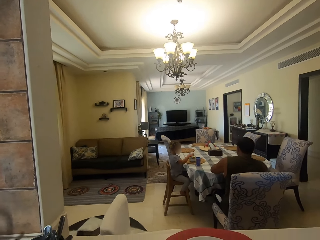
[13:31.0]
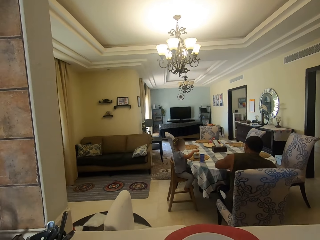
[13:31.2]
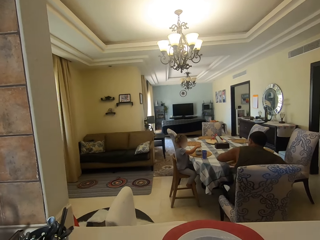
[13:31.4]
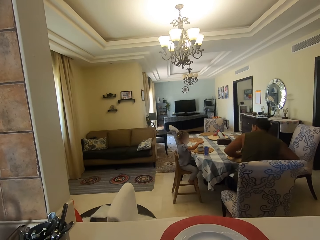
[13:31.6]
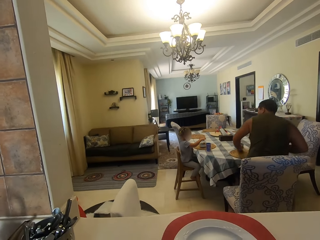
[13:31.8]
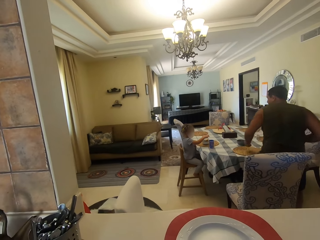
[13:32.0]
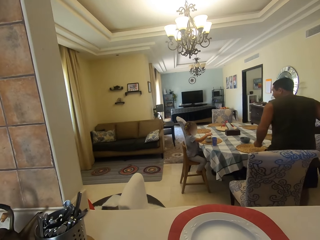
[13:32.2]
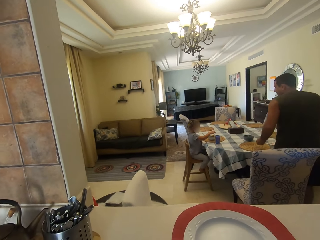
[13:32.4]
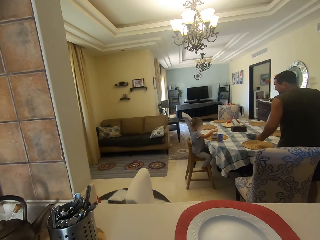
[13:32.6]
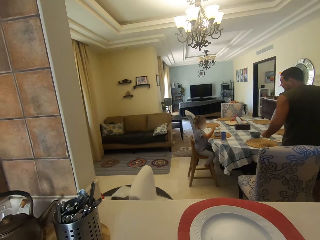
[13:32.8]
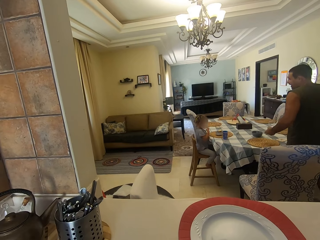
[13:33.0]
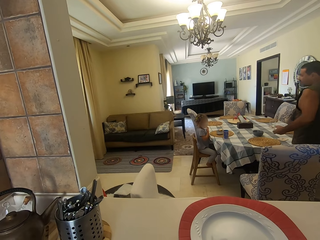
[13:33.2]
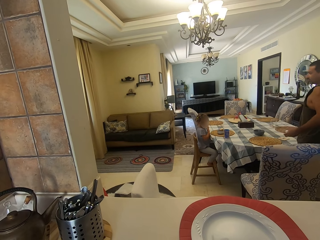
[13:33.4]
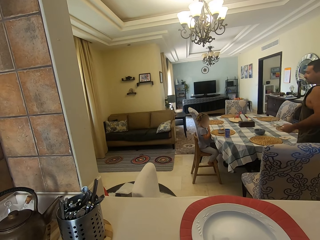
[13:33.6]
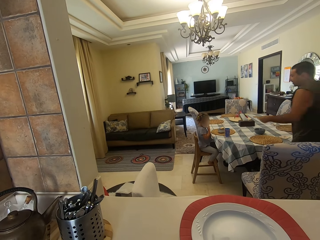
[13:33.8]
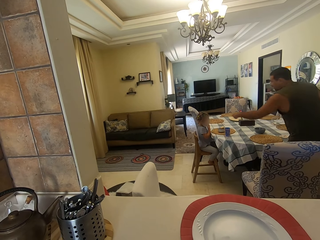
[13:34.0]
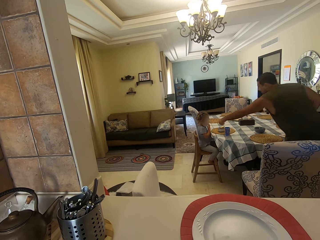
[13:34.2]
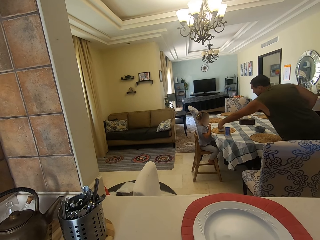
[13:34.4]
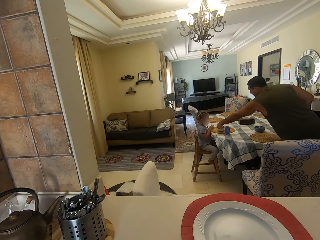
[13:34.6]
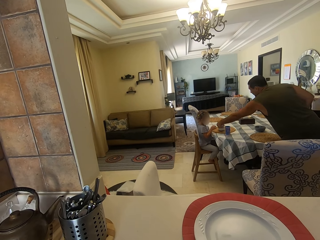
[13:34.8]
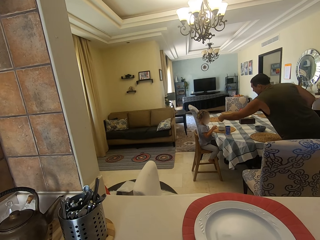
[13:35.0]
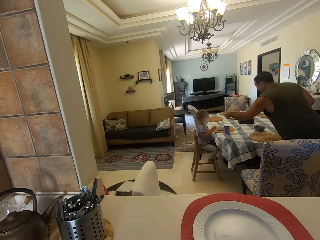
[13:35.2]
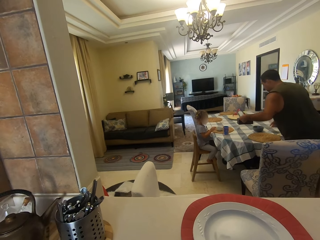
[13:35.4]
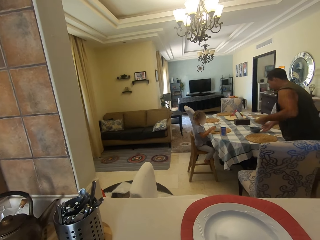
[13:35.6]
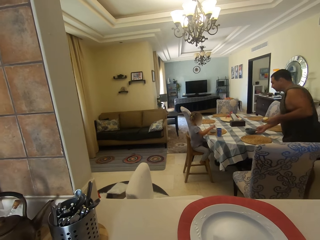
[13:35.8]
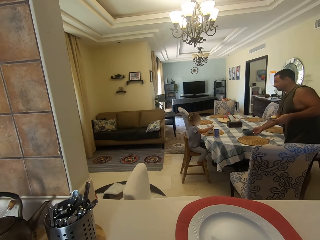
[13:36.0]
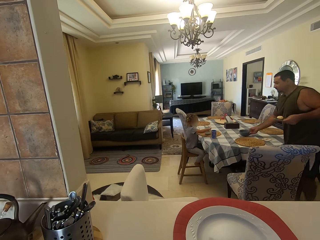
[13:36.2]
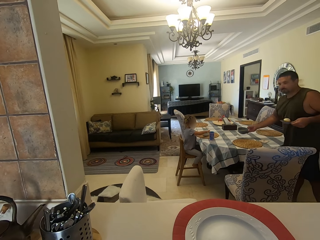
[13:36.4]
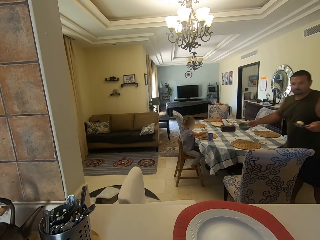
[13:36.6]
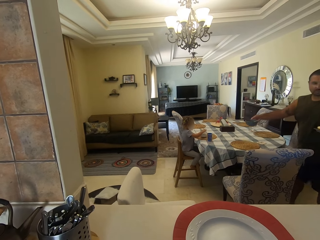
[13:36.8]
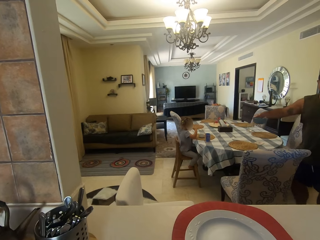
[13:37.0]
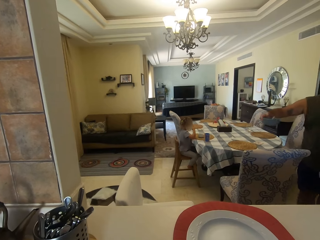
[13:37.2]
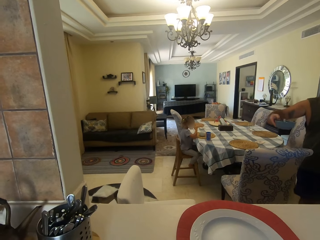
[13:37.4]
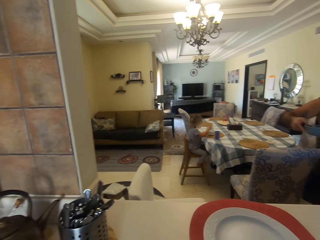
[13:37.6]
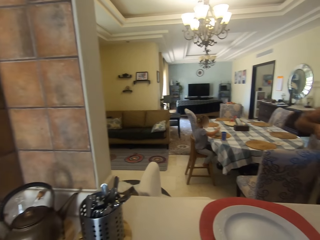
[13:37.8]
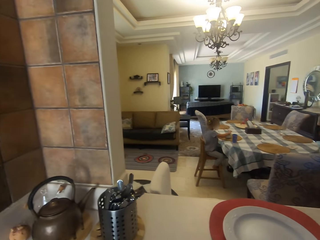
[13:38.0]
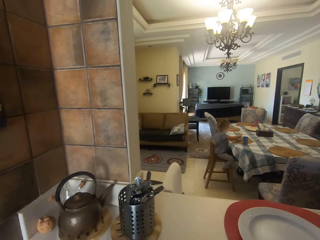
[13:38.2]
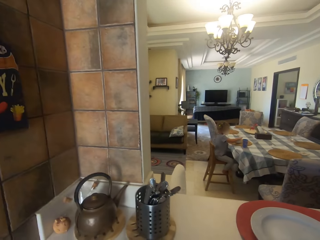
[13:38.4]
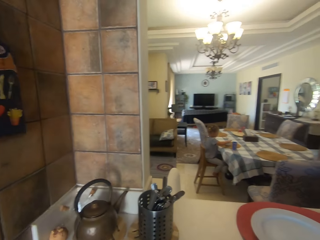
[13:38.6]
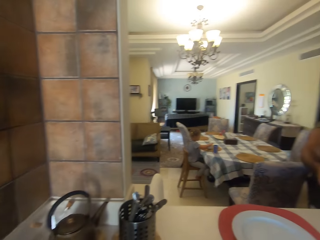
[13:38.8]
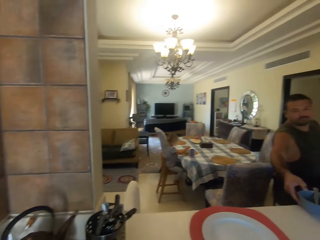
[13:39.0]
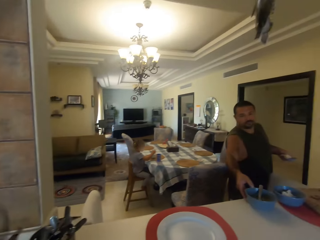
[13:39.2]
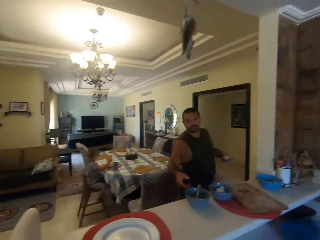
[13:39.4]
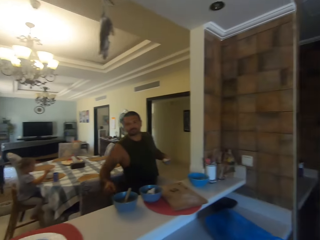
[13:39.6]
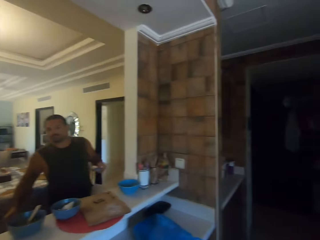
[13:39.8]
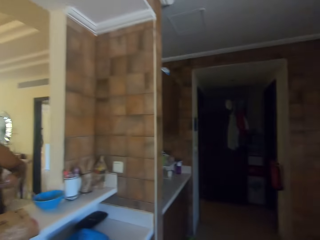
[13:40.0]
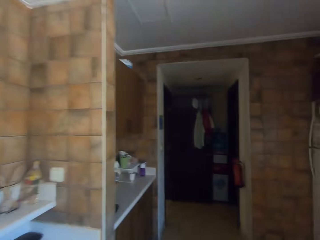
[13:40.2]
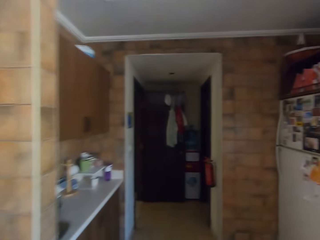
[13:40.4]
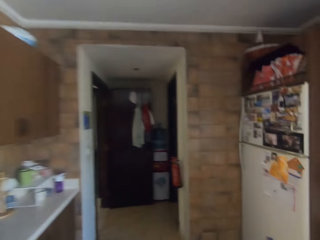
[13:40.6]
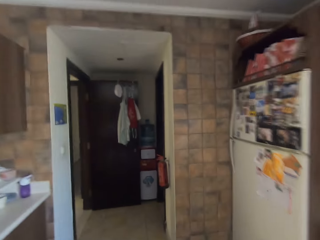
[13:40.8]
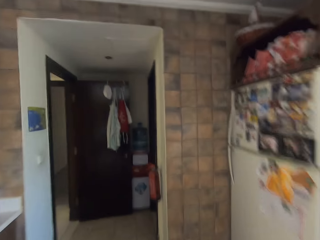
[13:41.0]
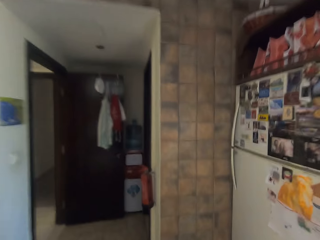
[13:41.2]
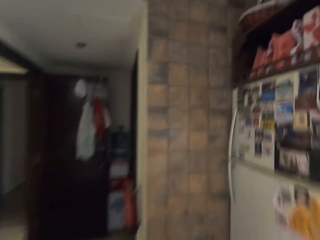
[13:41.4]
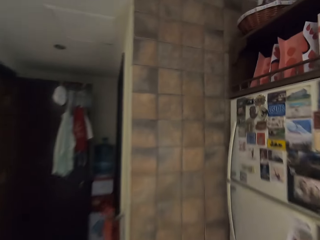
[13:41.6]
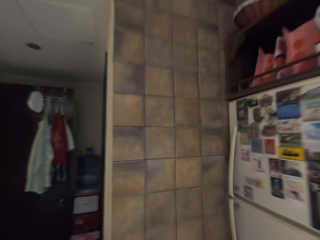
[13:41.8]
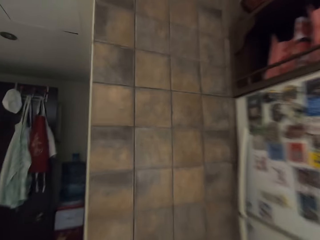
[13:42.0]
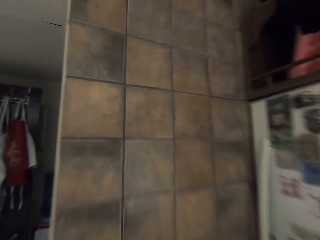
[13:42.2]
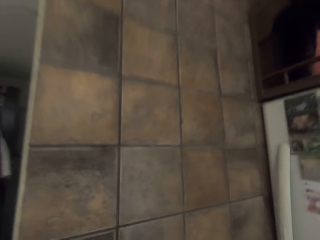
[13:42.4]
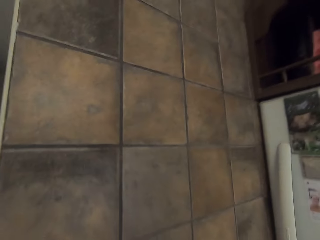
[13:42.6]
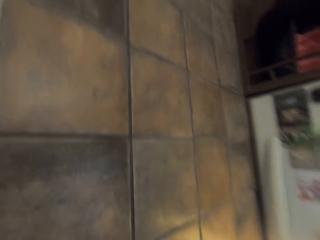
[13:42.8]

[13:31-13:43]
A girl puts her hand over the bowl. A man stands up. The girl moves her hand. The man turns around. The man picks up the bowl on the table. He picks up the bowl on the table again. The girl picks something in the bowl. The man walks around. The girl eats something. The girl picks something in the bowl. The camera wearer looks around. The man puts the bowl on the countertop. The man turns around. The camera wearer turns around. They walk in the kitchen.

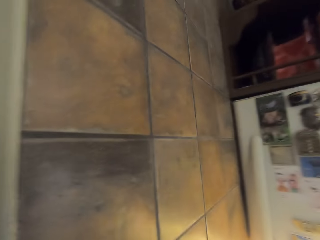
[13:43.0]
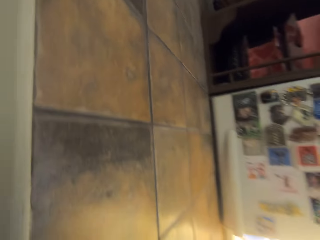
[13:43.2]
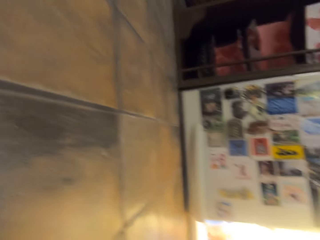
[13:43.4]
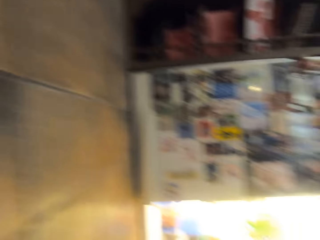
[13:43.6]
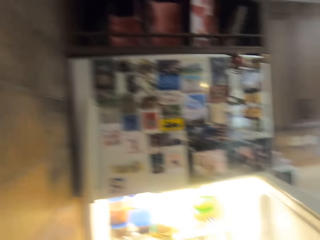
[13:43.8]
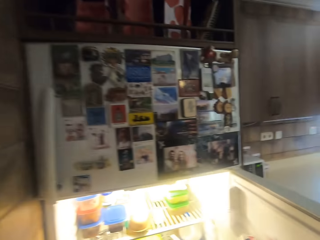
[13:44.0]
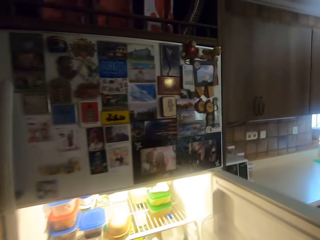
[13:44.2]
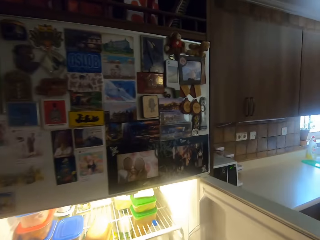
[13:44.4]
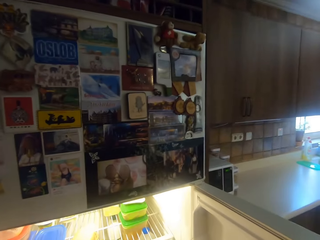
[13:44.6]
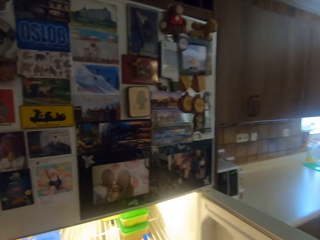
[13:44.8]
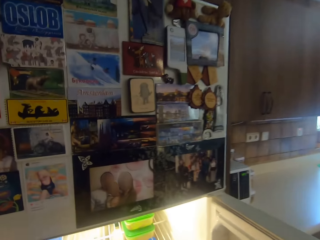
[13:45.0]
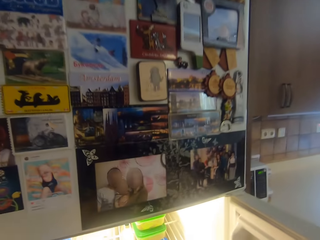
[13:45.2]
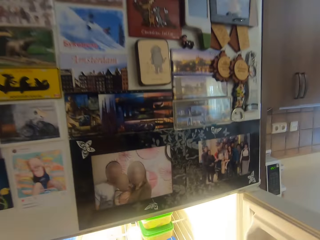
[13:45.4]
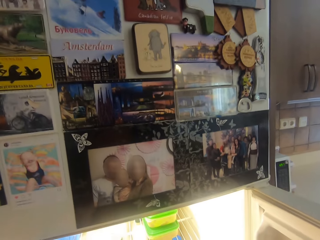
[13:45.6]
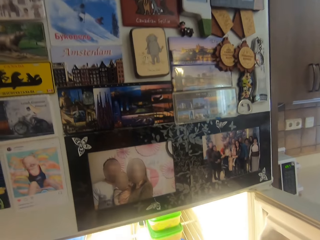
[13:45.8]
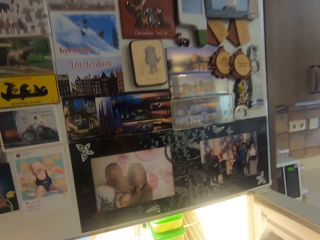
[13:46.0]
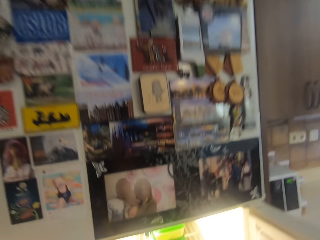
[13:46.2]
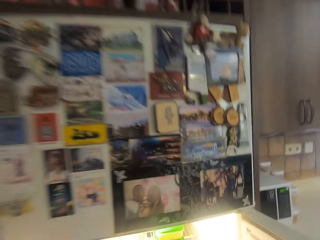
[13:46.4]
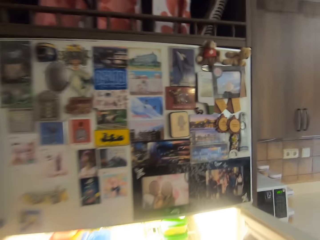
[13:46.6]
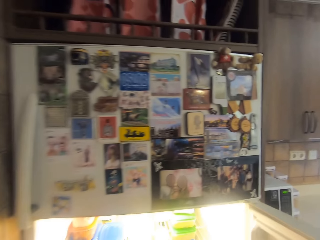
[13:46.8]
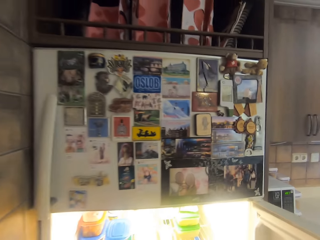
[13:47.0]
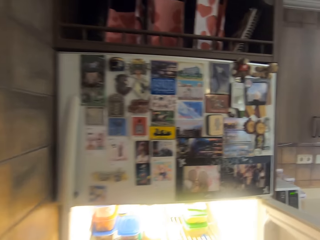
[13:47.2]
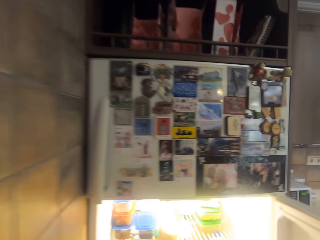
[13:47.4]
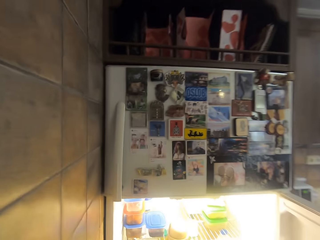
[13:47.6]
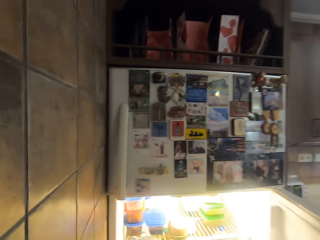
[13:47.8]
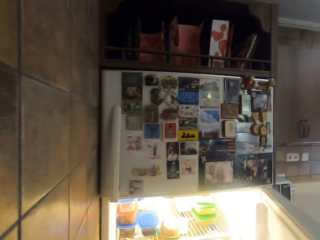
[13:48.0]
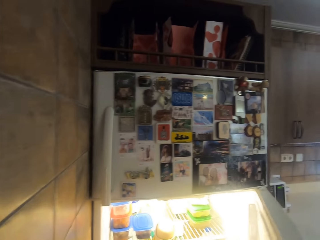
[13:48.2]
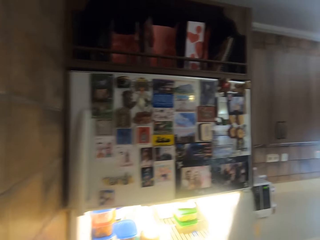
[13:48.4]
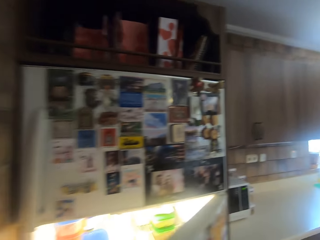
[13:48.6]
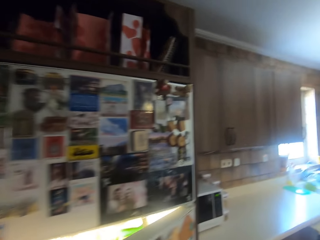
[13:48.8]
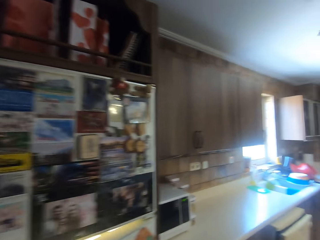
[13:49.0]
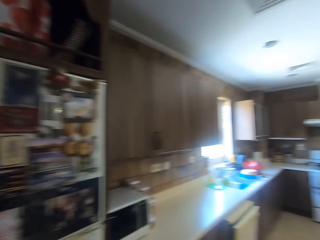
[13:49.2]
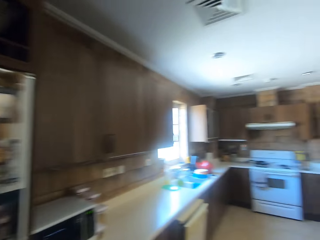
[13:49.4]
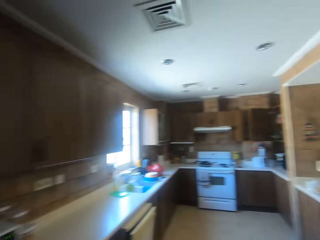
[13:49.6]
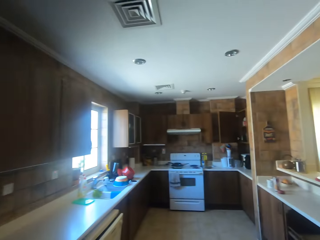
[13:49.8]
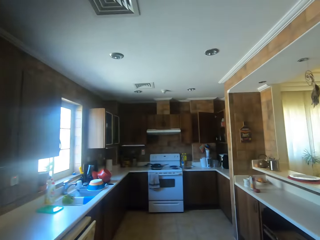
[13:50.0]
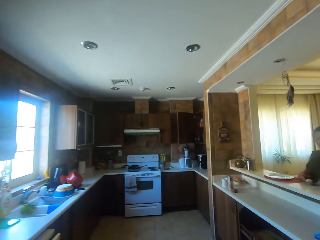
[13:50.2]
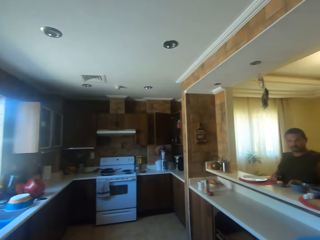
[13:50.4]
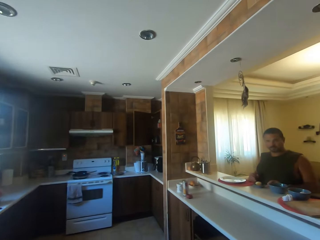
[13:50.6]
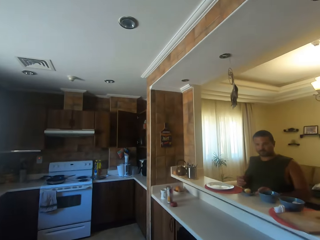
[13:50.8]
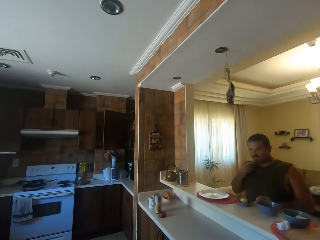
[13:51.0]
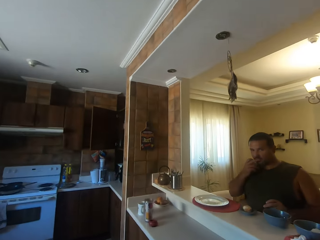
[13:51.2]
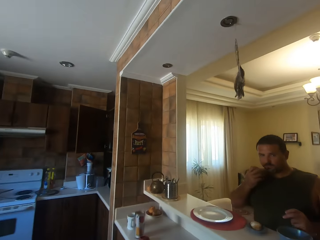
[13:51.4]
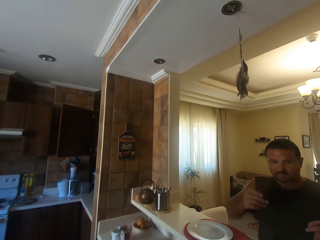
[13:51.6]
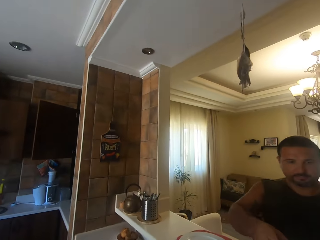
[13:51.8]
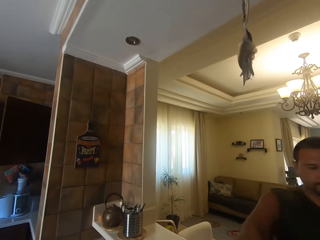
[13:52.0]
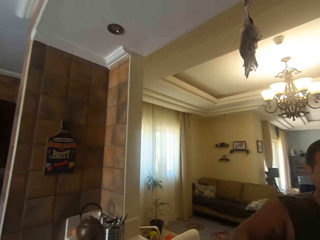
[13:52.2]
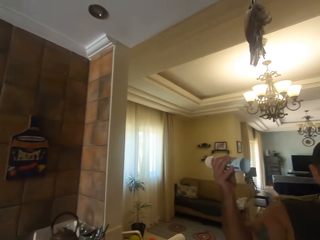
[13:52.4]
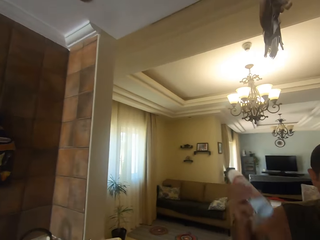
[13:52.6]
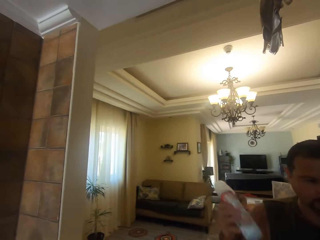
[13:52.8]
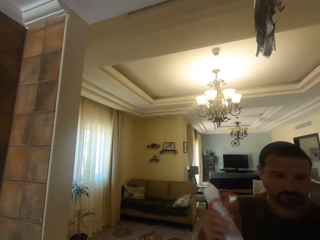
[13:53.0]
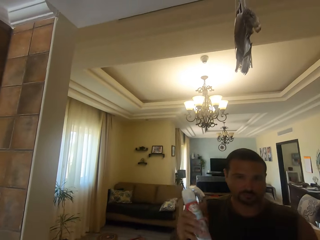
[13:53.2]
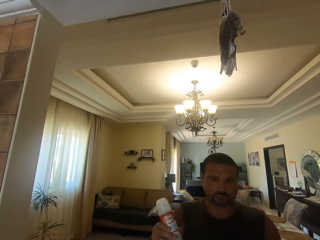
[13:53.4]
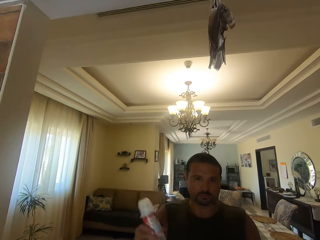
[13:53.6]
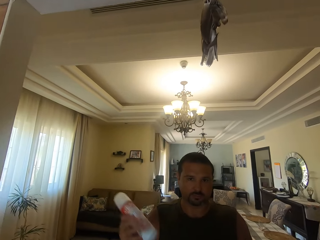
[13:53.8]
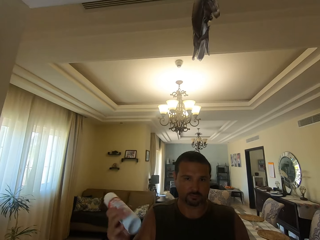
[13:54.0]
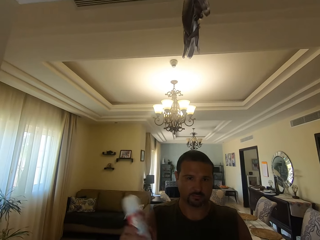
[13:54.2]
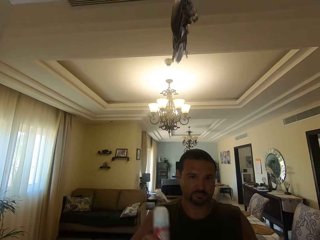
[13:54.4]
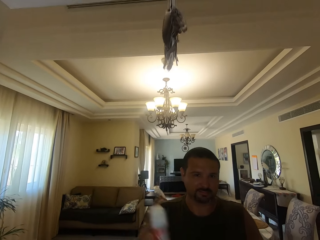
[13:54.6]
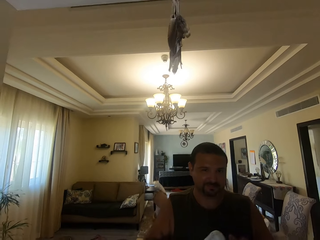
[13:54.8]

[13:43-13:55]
The camera wearer opens the fridge. They look around. They do something. They close the fridge. They turn around. They walk in the kitchen. A man moves his hand upwards, licks his finger and picks up a bottle. The camera wearer dialogues with the man. The man shakes the bottle. The camera wearer shakes the bottle. They look around.
